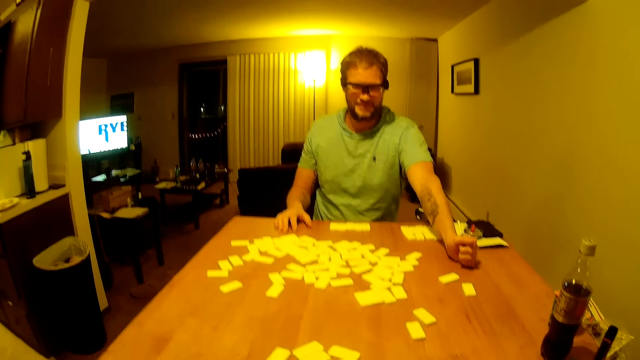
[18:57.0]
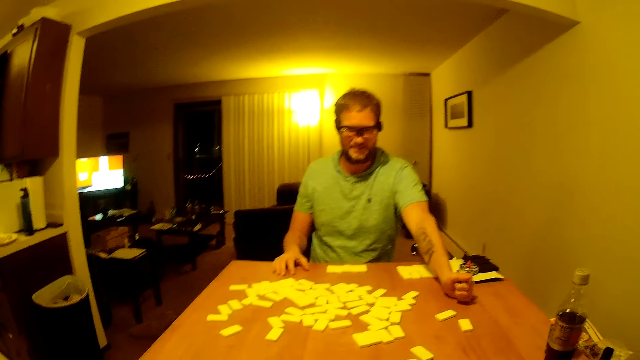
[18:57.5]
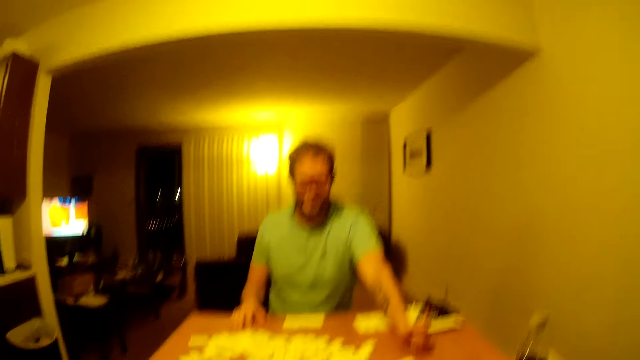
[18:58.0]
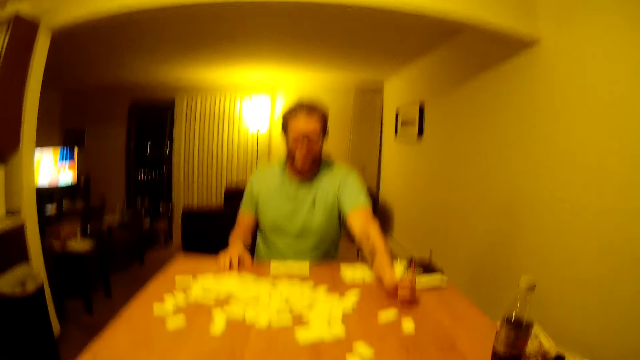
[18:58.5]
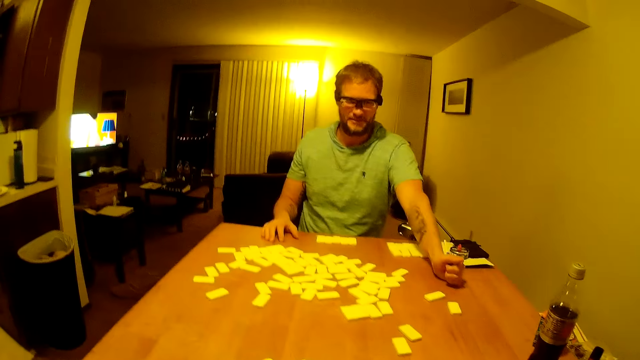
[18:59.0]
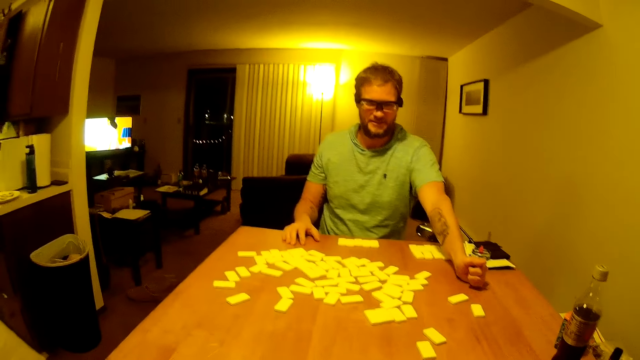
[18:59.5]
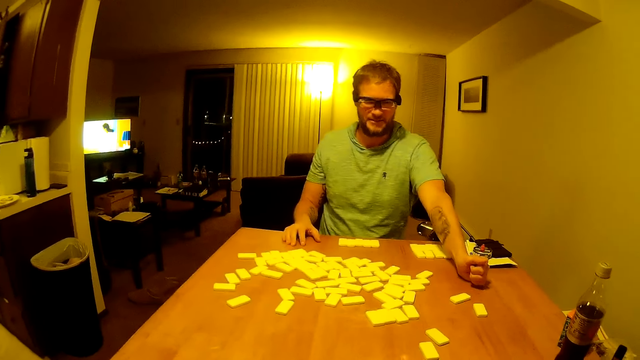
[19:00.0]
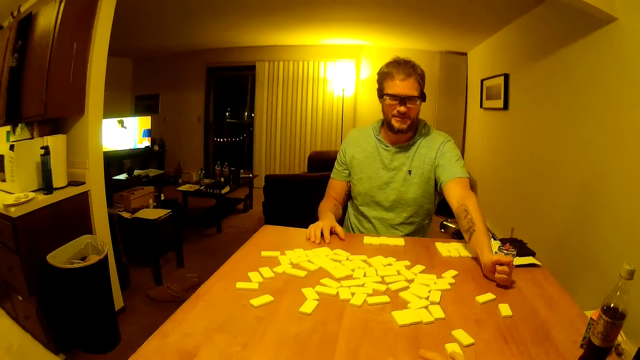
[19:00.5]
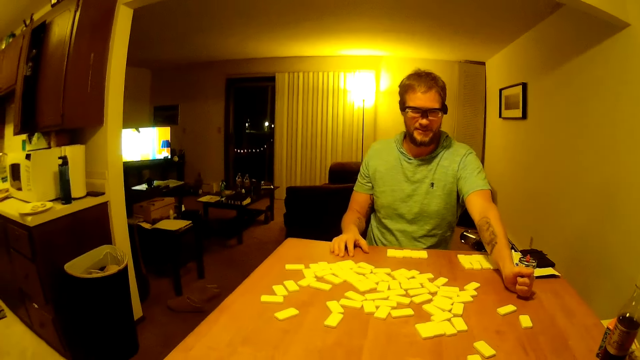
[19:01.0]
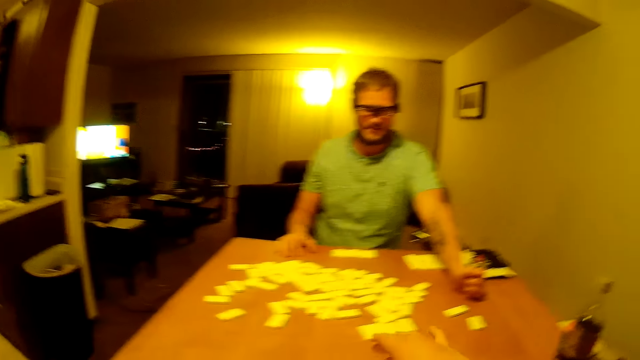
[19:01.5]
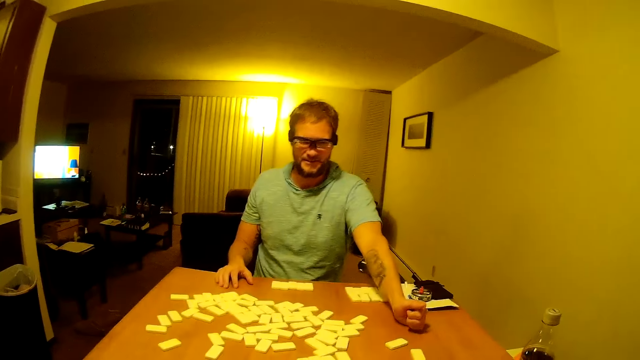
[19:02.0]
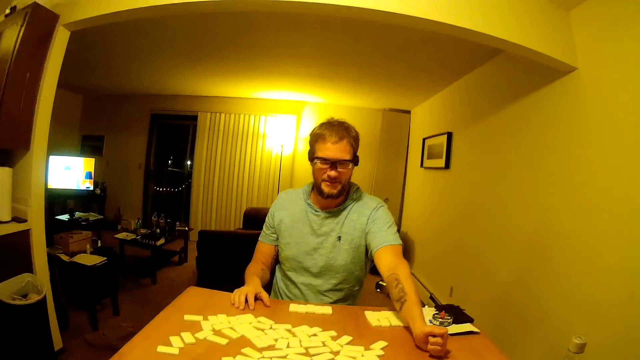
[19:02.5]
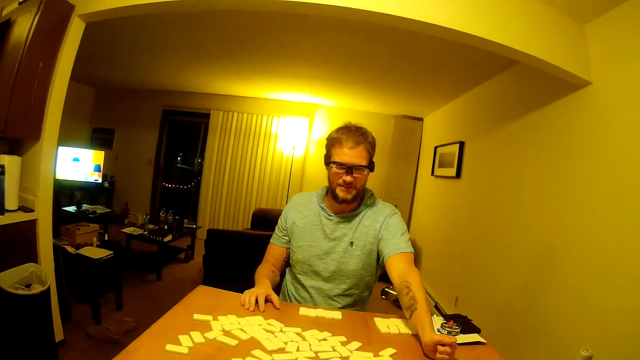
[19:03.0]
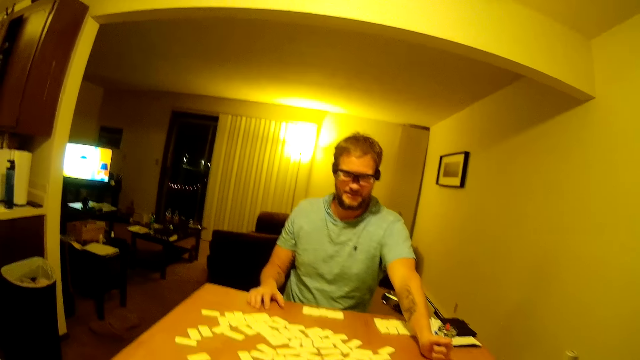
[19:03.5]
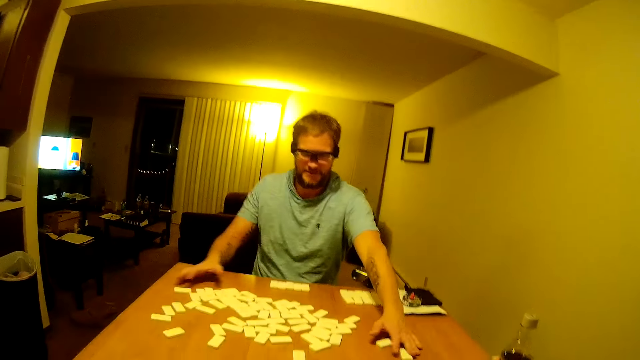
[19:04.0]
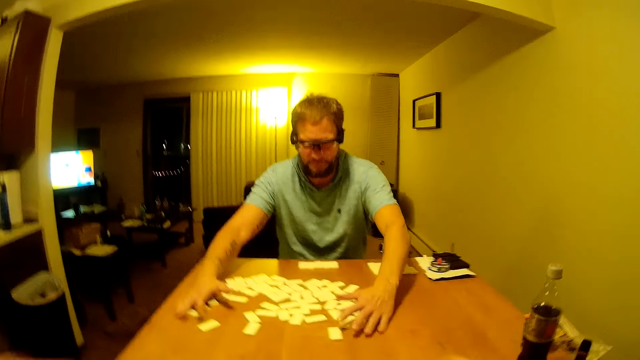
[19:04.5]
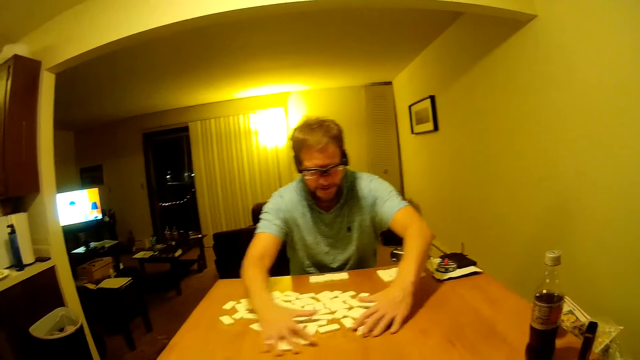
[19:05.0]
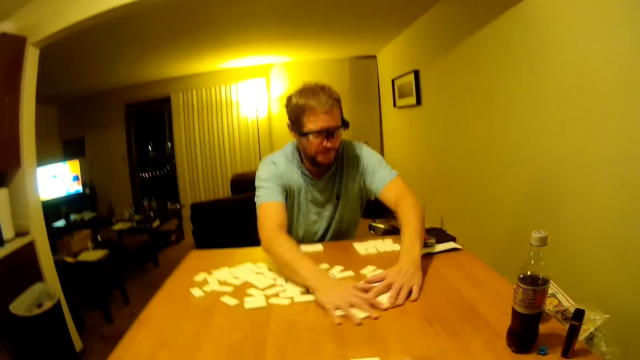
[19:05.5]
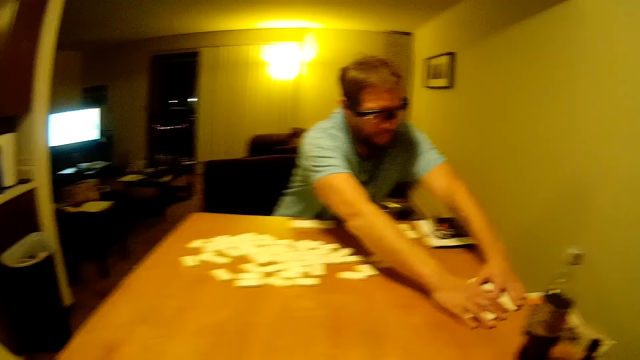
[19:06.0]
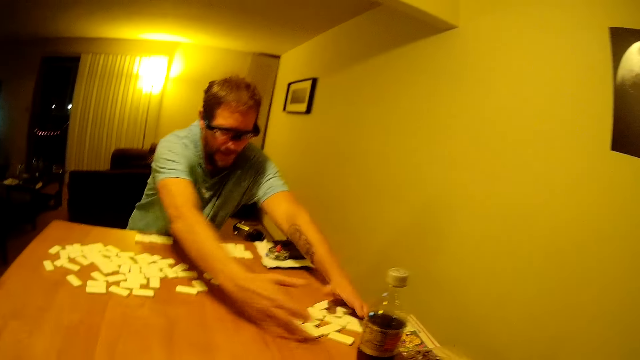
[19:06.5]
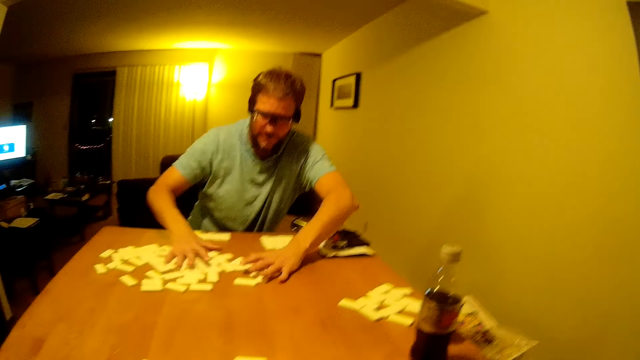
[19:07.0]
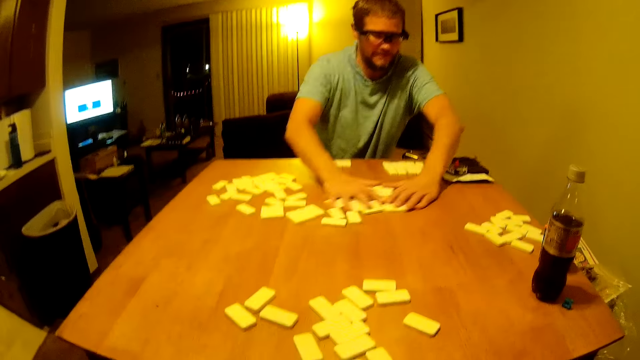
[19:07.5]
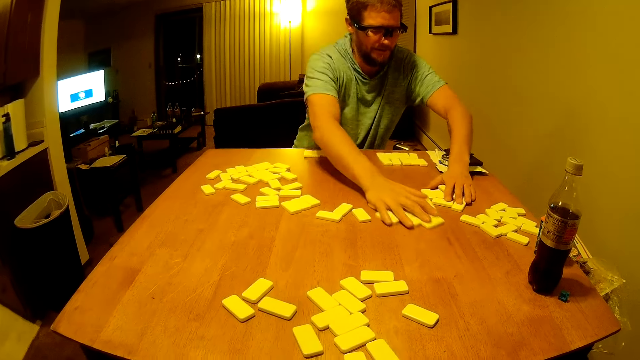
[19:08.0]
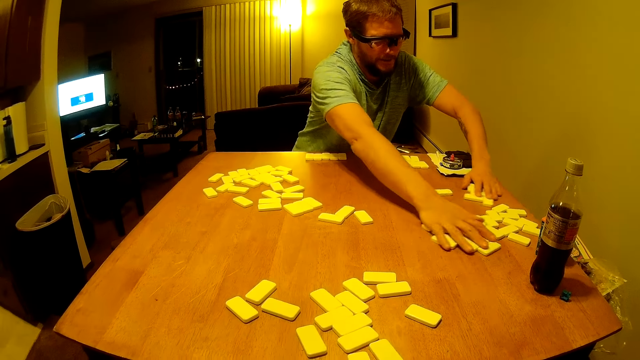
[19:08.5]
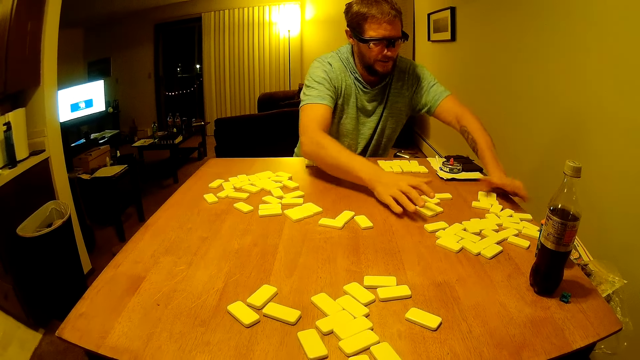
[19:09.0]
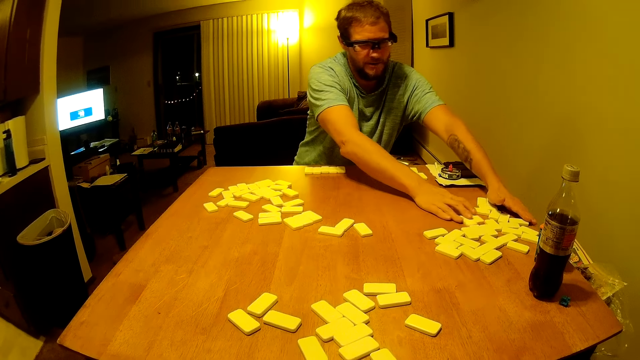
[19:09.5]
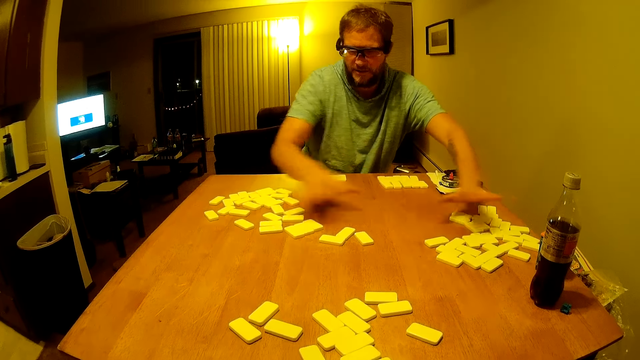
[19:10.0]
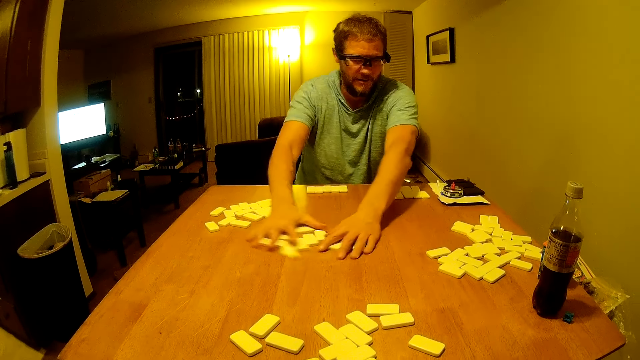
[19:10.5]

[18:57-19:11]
The camera wearer speaks to a man. The man moves domino pieces on the table. The camera wearer picks up the electronic cigarette.

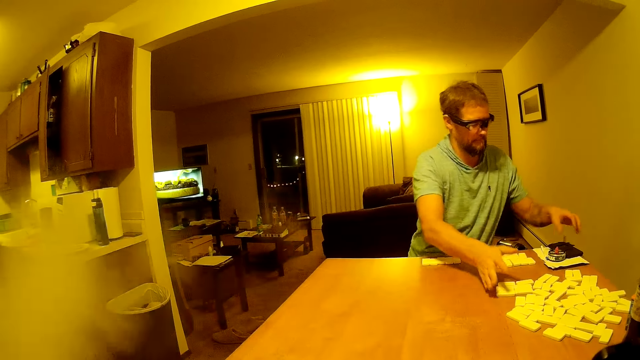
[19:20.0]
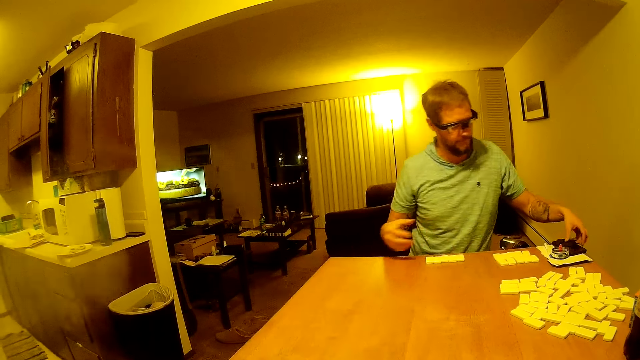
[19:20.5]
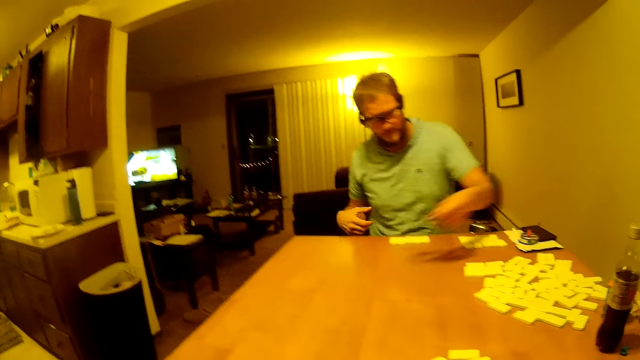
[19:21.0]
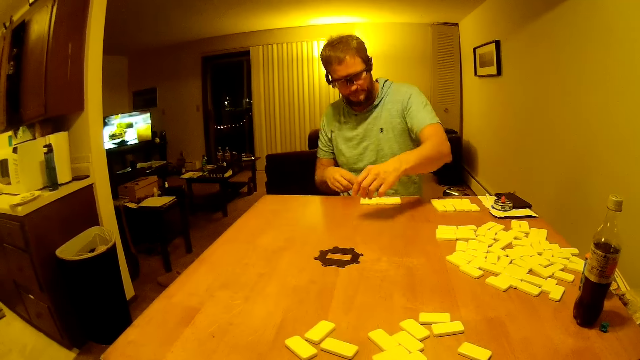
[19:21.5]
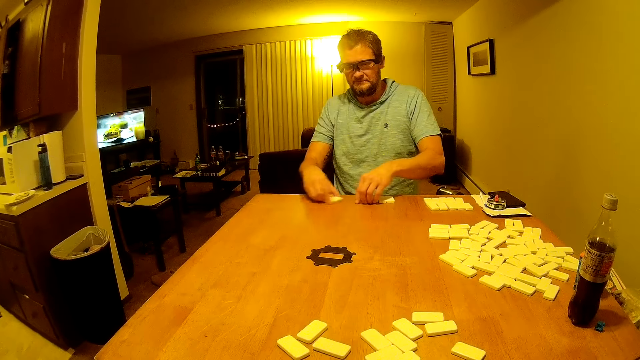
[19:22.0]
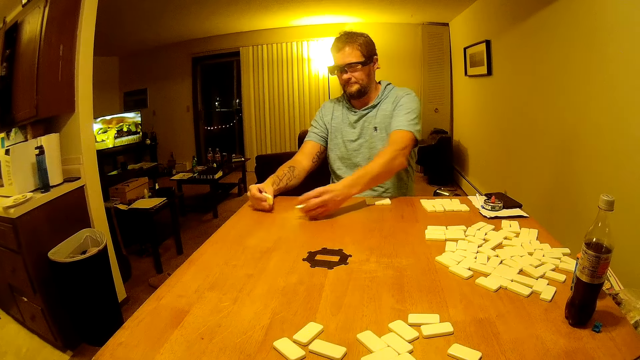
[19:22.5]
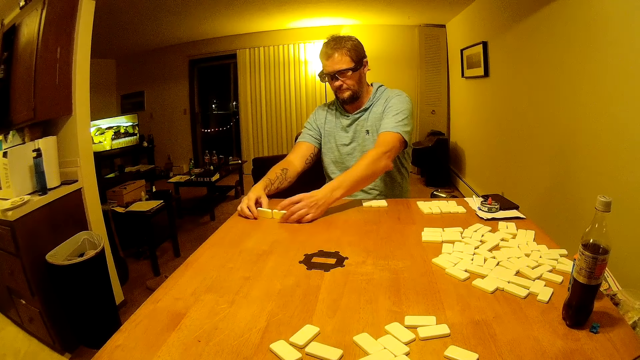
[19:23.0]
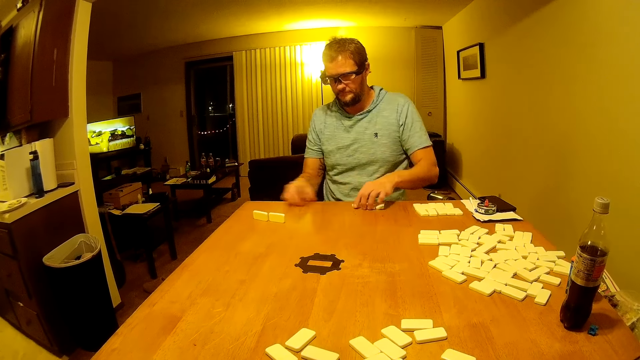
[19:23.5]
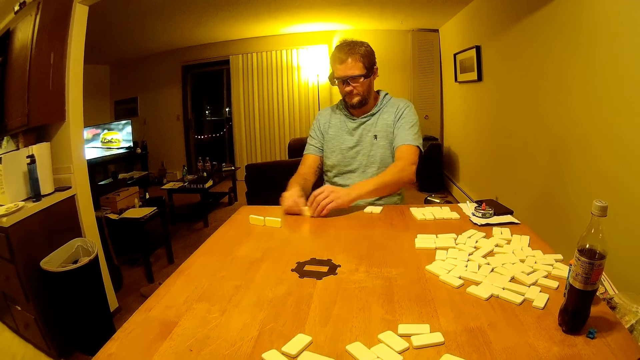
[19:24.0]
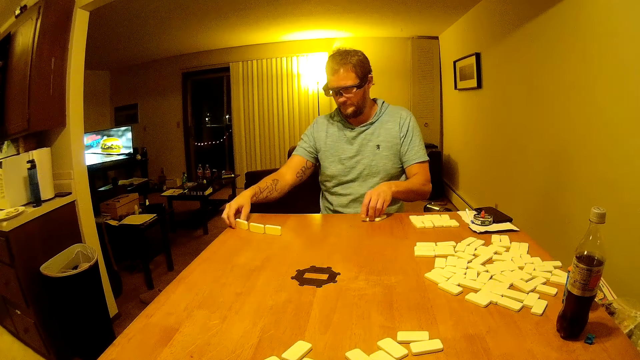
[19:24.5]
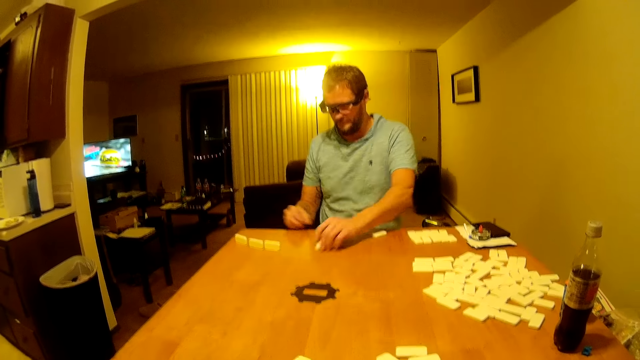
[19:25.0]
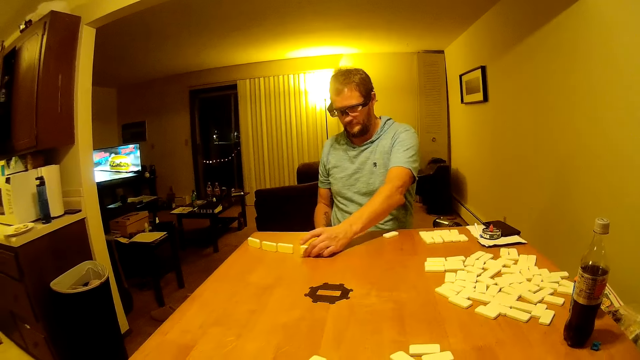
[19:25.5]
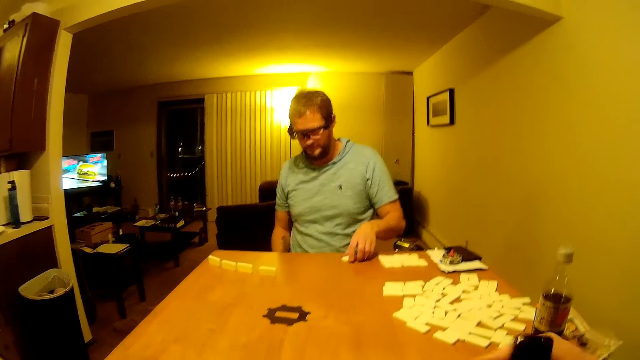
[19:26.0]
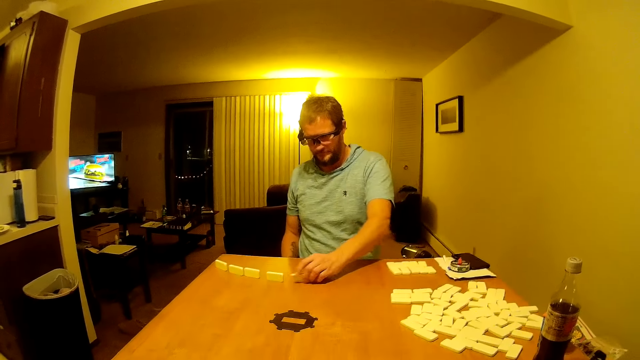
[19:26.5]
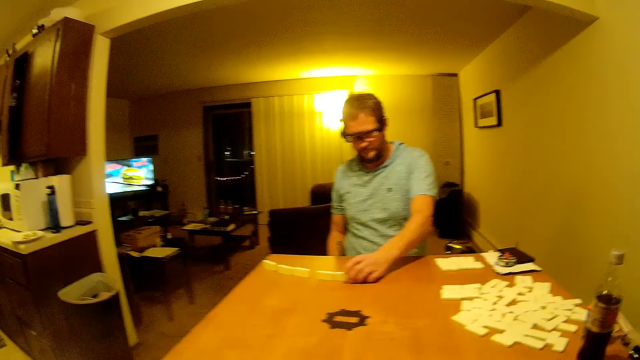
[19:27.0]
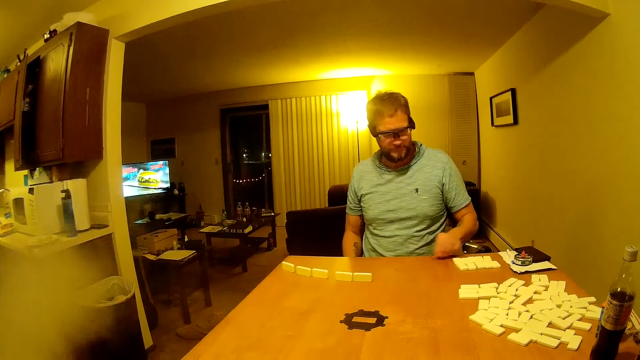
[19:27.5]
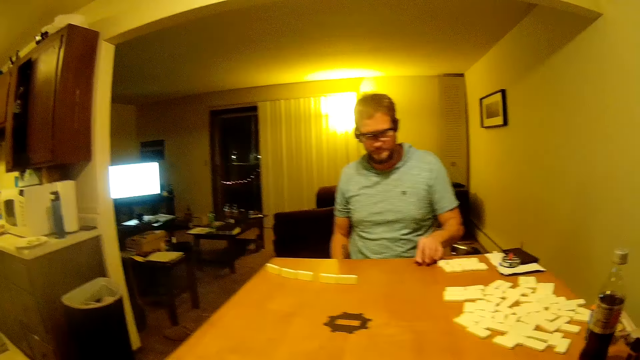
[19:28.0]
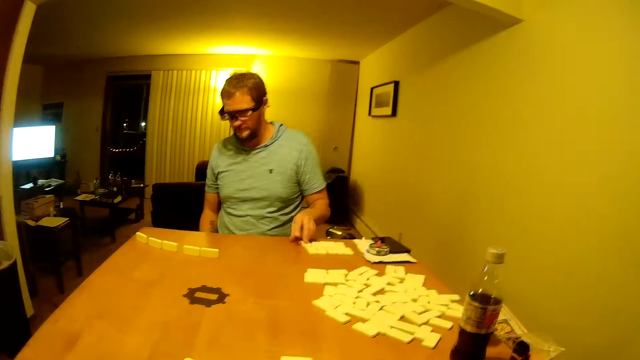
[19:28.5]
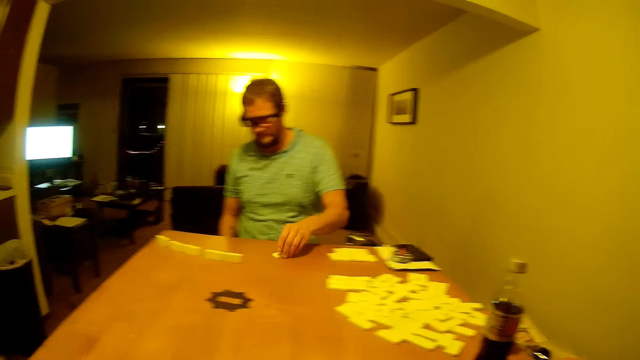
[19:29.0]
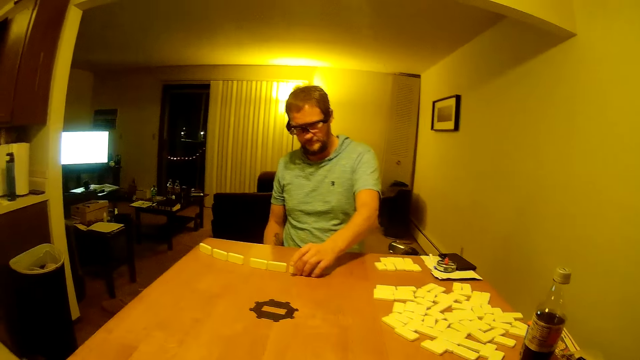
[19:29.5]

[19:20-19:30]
A man picks up a plastic piece and places the plastic piece on the table. The man picks up domino pieces, places the domino pieces on the table, and arranges the domino pieces on the table. The camera wearer places the electronic cigarette on the table.
